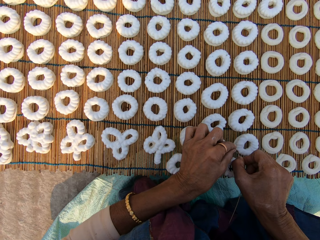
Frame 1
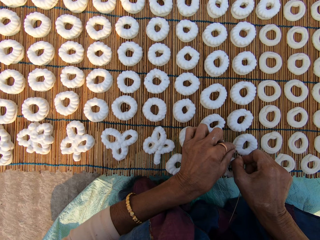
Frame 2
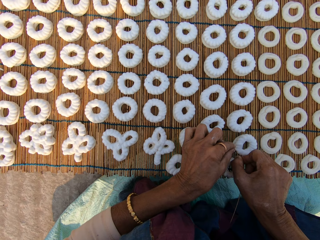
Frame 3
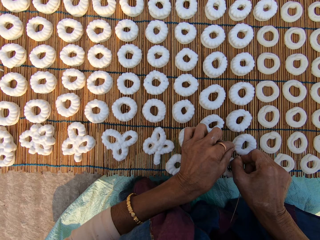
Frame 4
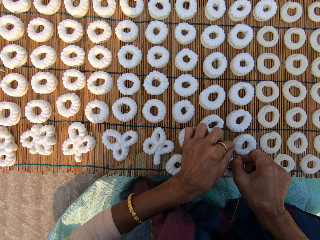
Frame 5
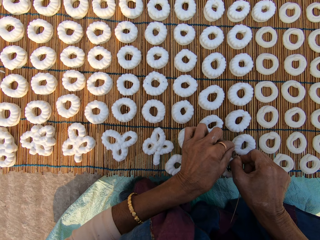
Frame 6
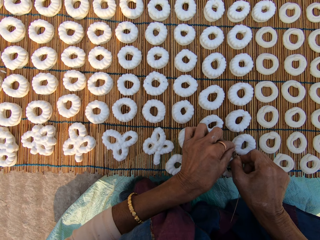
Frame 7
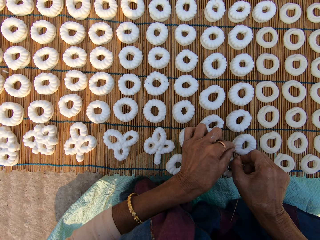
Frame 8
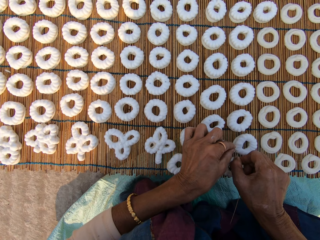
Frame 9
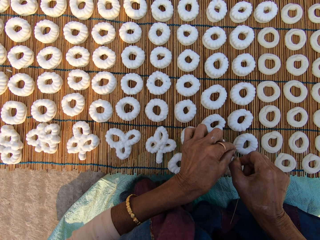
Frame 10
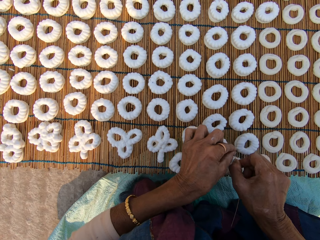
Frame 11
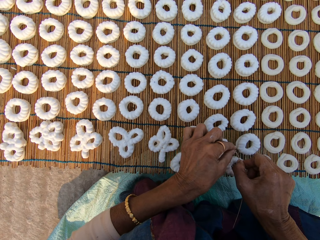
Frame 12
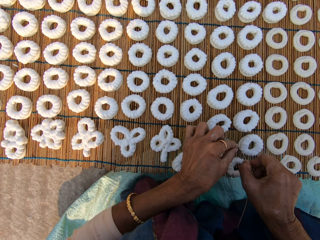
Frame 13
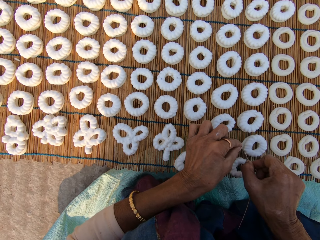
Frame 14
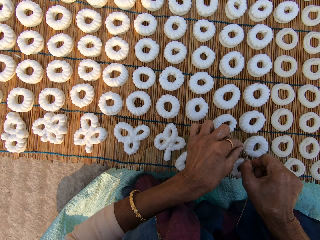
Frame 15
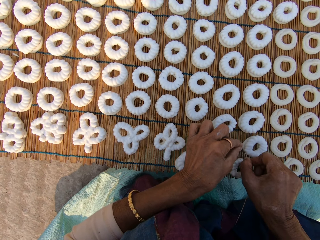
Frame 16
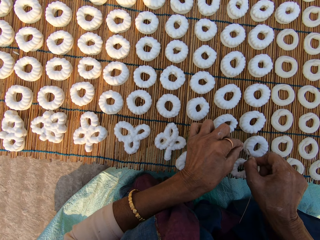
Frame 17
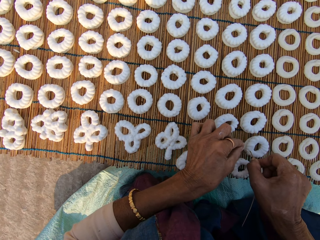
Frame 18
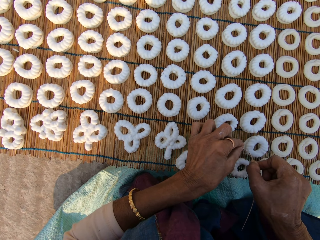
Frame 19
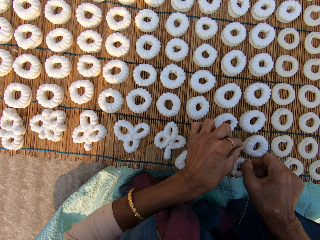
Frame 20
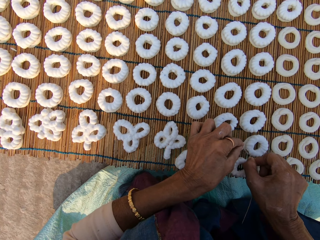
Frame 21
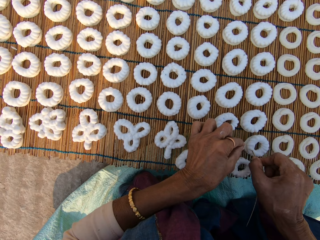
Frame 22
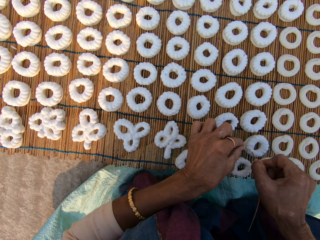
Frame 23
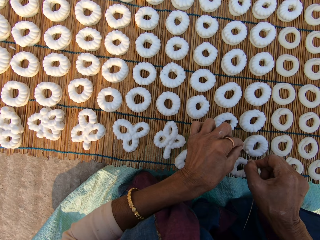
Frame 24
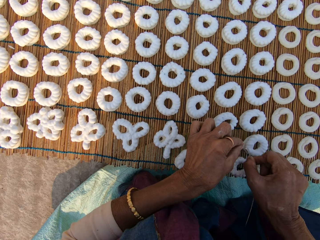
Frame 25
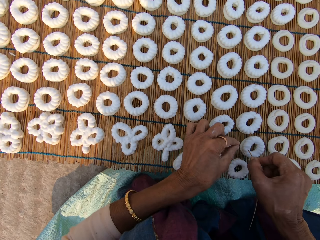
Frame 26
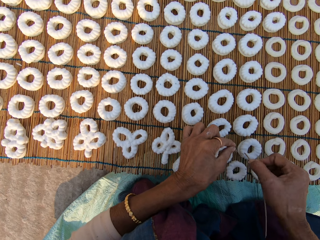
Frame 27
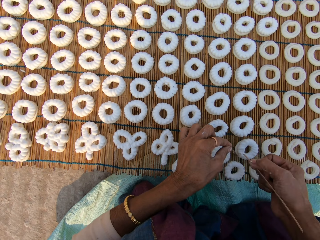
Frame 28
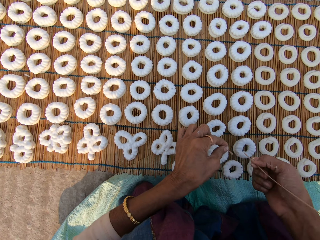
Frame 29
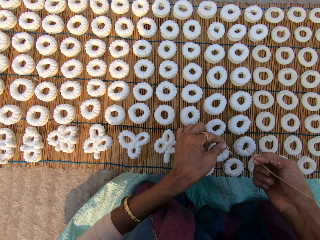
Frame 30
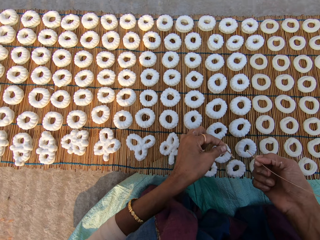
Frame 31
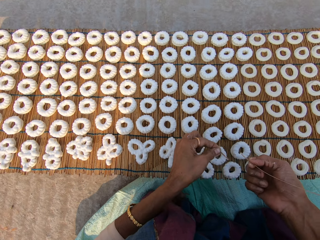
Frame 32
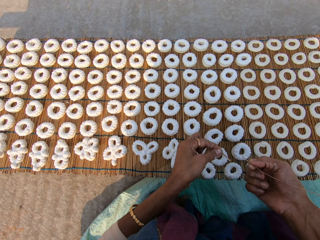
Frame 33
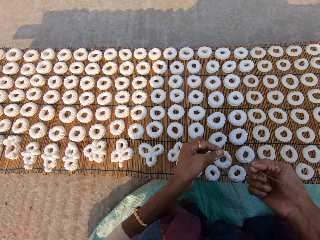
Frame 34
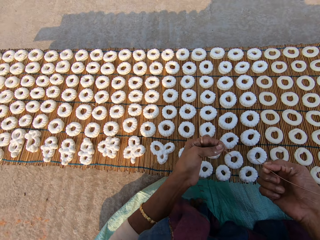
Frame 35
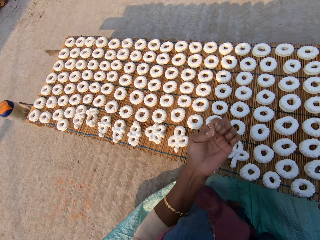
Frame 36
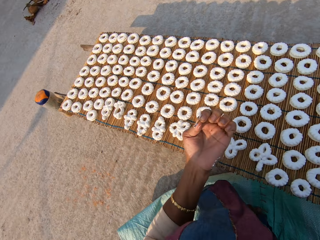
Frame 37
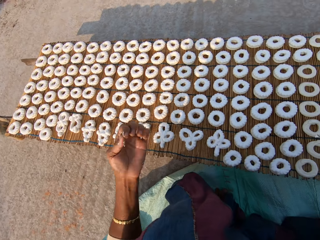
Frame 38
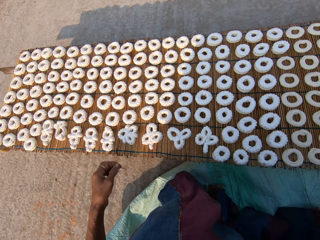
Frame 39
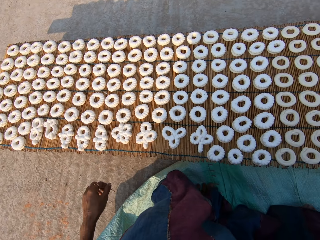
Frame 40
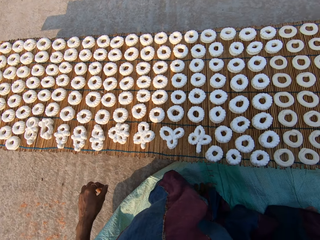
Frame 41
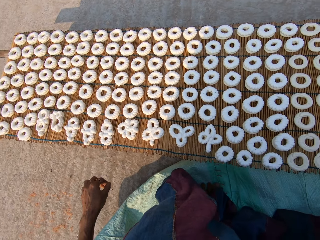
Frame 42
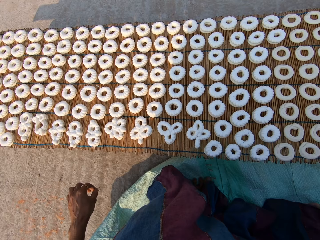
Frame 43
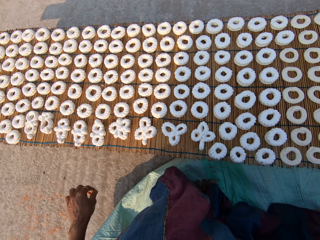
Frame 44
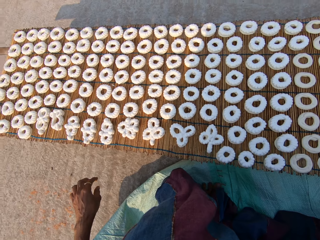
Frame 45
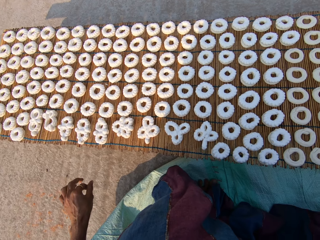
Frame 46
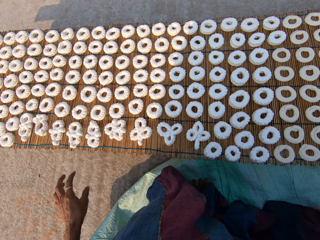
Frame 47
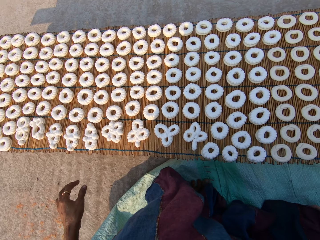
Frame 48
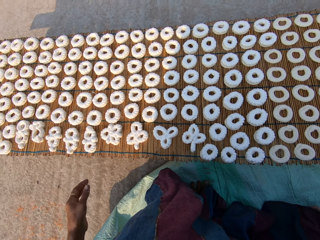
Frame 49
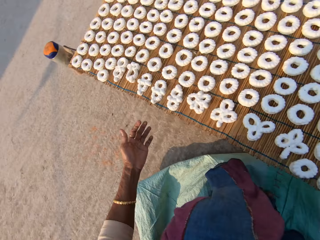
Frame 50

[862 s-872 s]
The camera wearer removes dirt from the donut. She stares at the sticks. She drops the wood strand to the ground with her left hand.

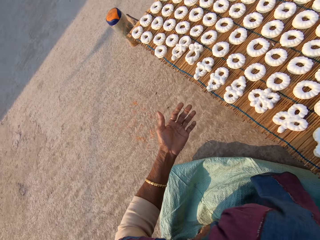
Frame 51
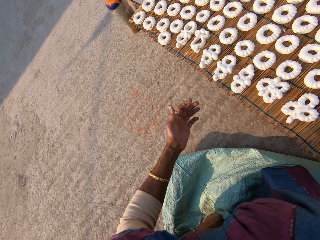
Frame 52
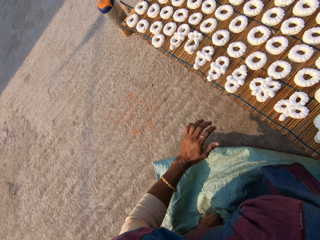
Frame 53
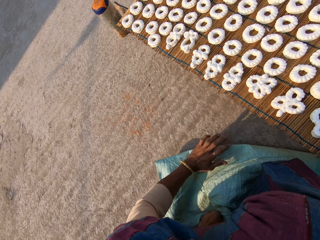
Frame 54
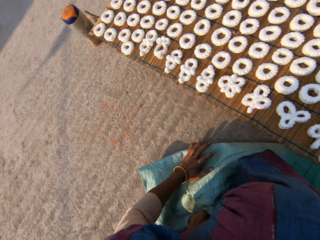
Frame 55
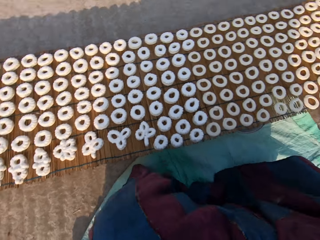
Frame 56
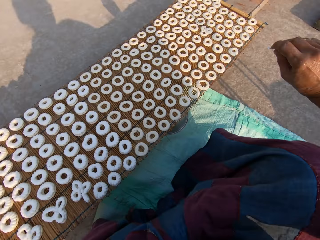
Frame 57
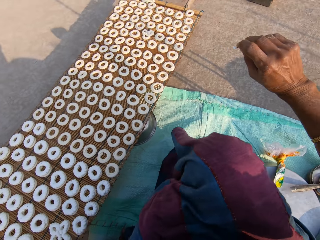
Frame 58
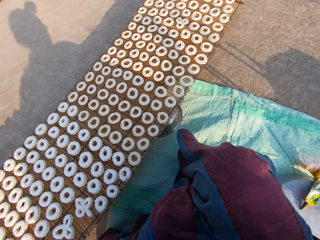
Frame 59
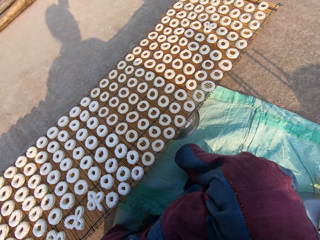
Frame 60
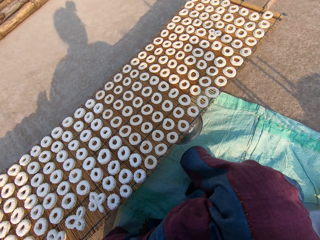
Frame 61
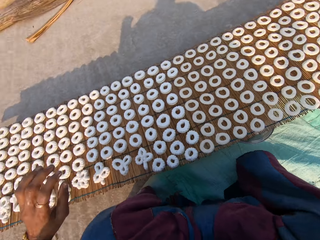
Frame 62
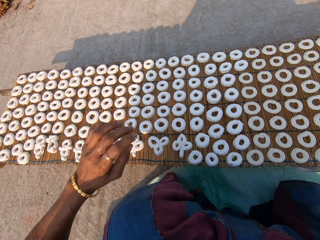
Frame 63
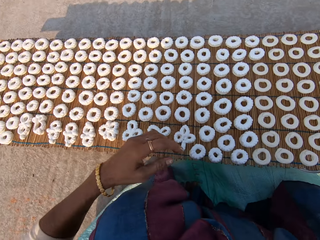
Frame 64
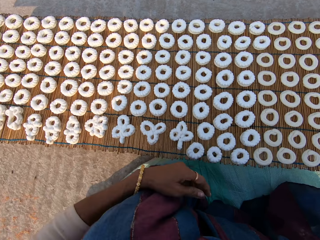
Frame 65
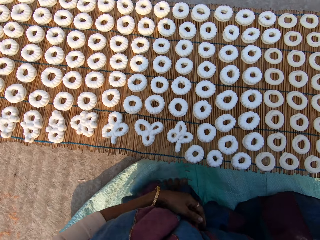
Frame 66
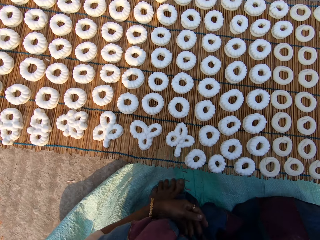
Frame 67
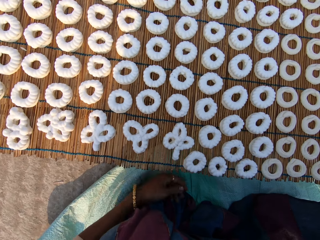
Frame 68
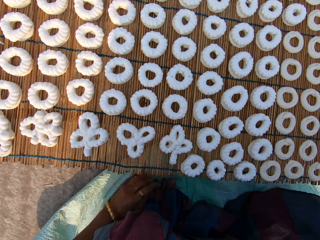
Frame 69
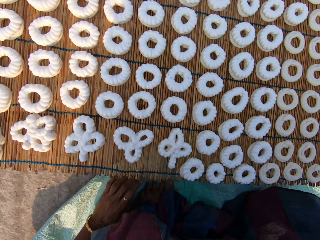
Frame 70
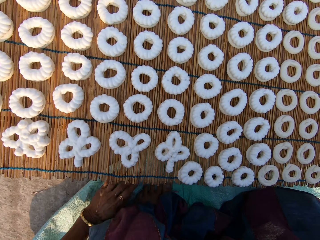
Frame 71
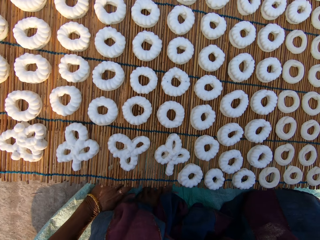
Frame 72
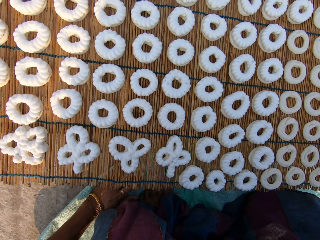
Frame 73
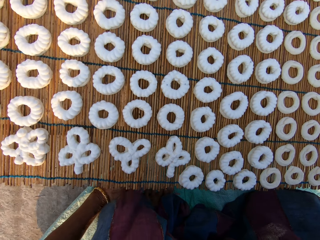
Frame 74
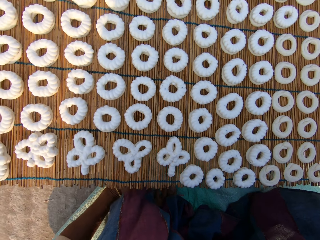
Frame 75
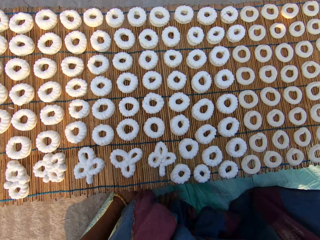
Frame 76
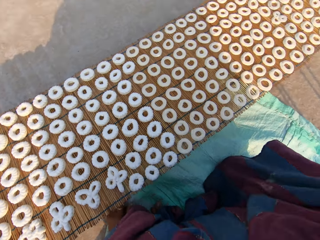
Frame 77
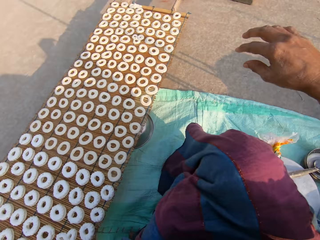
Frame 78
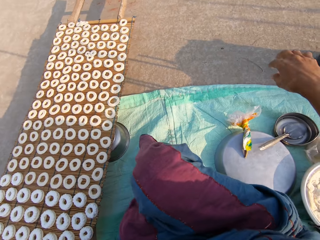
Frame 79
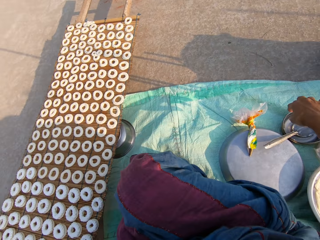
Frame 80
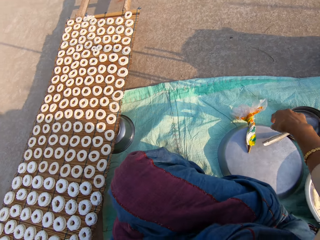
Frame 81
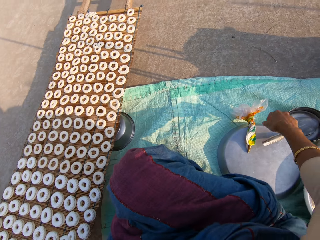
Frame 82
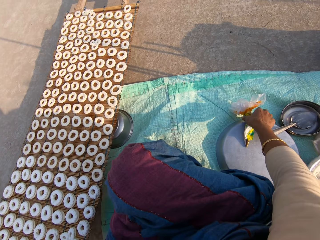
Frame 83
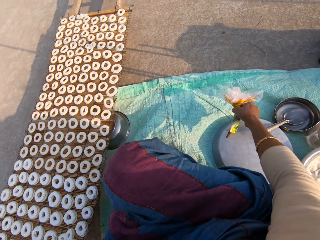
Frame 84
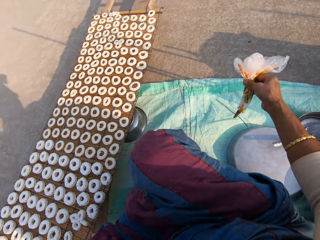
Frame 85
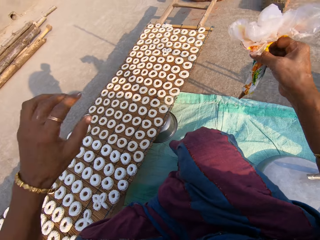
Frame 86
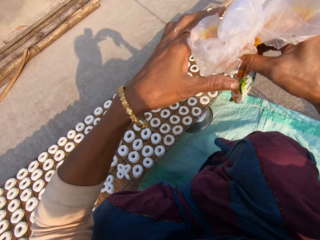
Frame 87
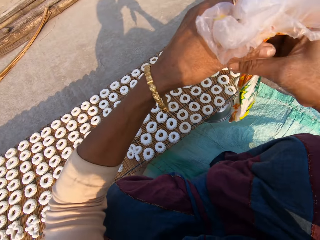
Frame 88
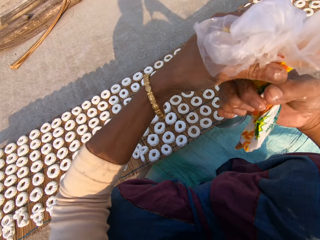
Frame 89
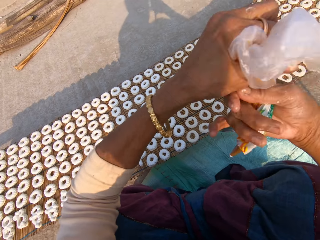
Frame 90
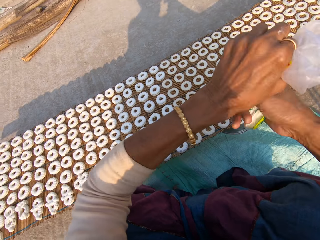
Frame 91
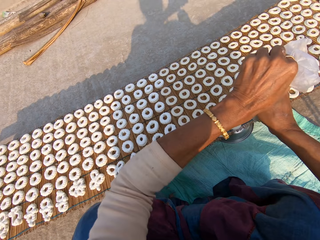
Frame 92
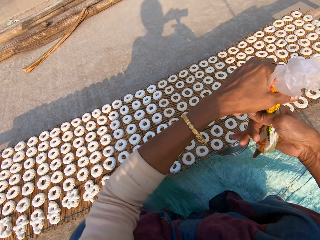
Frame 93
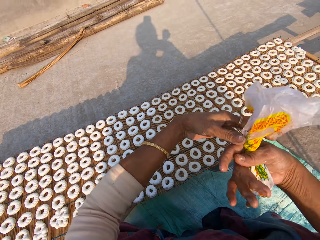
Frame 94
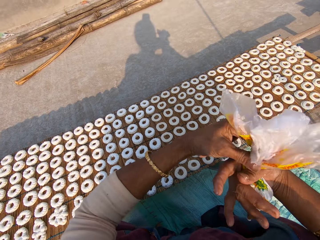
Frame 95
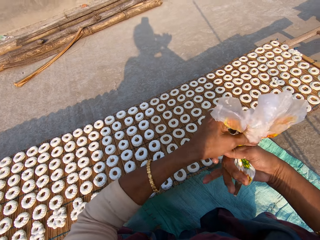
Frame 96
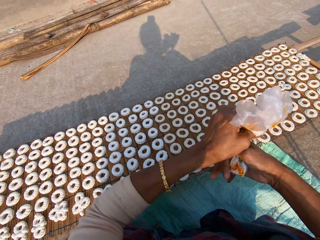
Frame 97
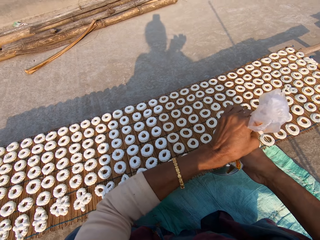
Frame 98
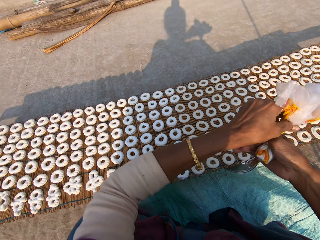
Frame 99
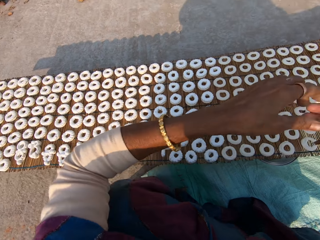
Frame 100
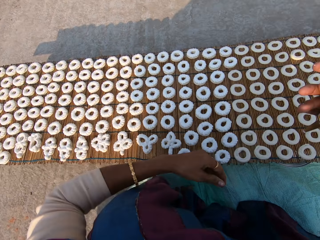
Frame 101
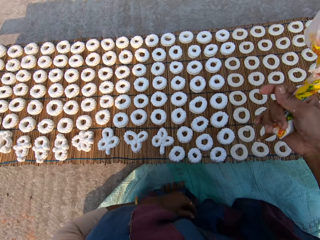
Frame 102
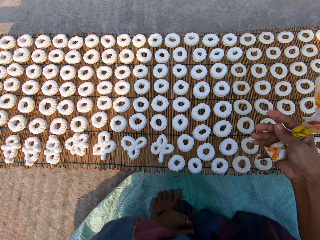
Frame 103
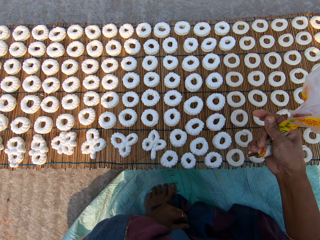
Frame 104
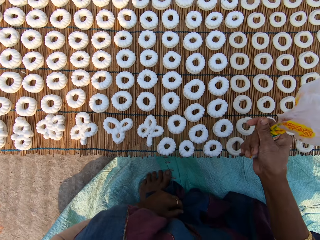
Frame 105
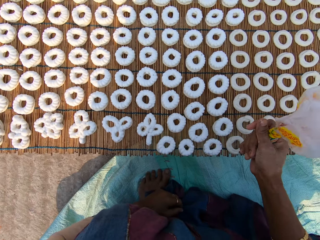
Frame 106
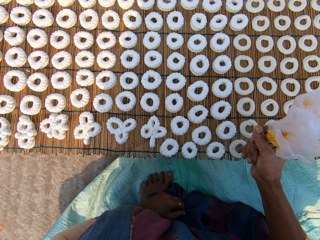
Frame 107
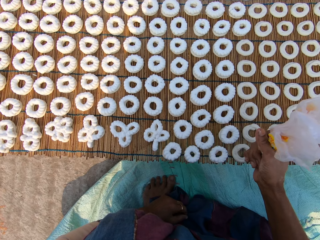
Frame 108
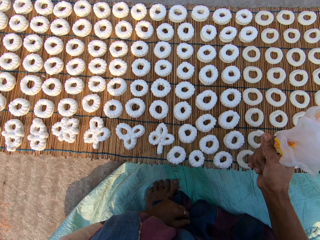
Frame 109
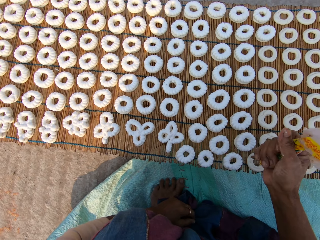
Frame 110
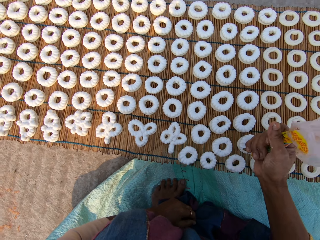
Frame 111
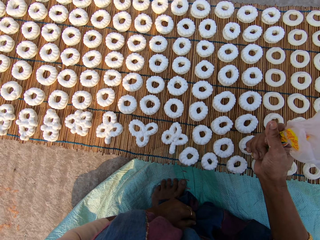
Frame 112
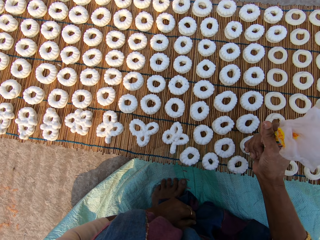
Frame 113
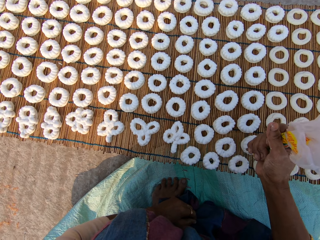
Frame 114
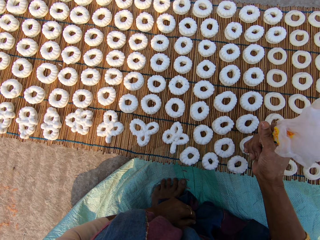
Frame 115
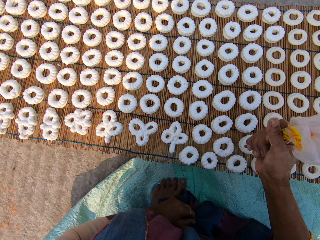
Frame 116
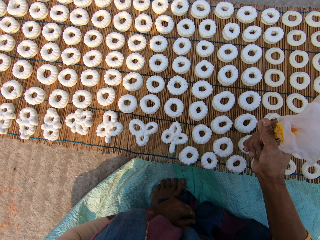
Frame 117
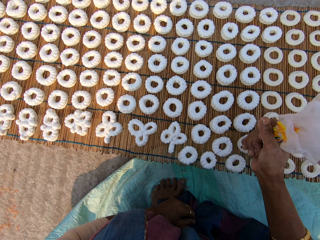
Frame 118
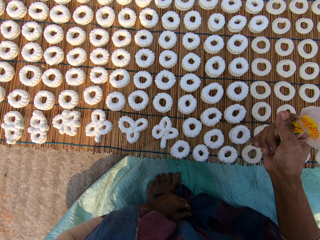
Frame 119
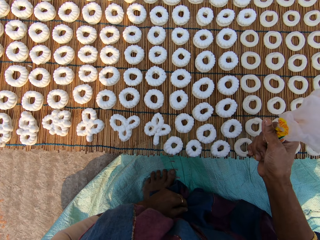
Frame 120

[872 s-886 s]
The camera wearer stares at the hand. She cleans her left hand on the sack on the ground. She sits well on the floor. She stares at the donuts on the table. She places her left hand on the sack on the ground. She picks the piping bag or paper with cream from the pan on the sack on the ground with her right hand. She squeezes the piping bag with both hands. She removes her left hand from the piping bag in both hands and places her left hand on her left leg. She applies cream to the donuts on the table. She squeezes some muruku on the muruku with the piping bag in her right hand. She shapes the muruku on the mat with the piping bag in her right hand.
